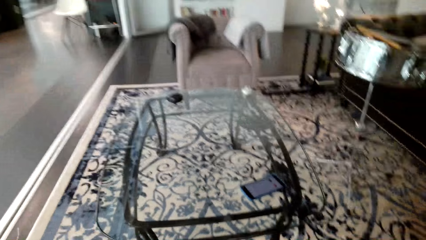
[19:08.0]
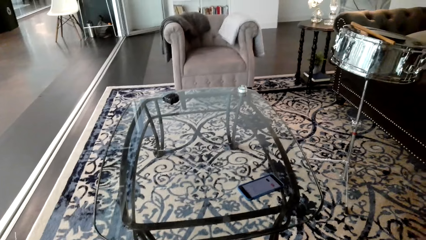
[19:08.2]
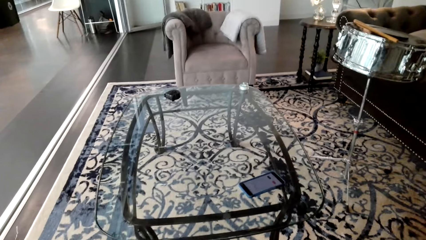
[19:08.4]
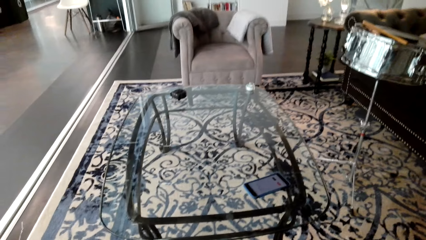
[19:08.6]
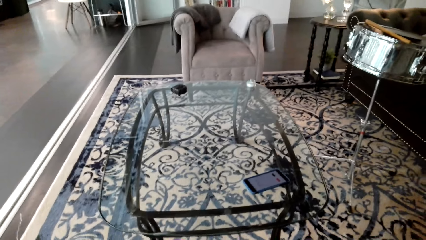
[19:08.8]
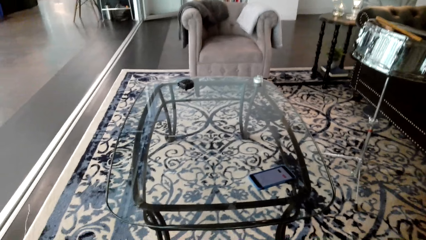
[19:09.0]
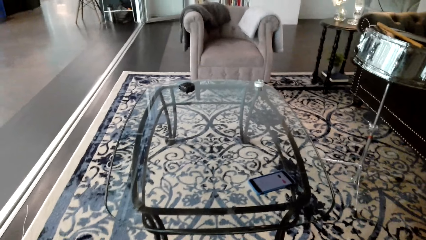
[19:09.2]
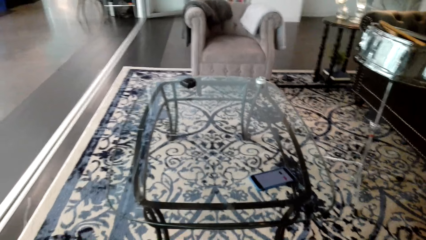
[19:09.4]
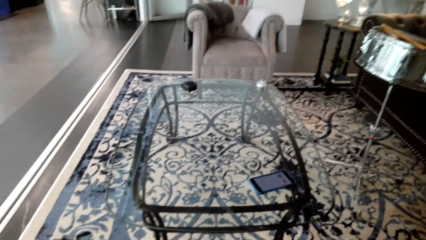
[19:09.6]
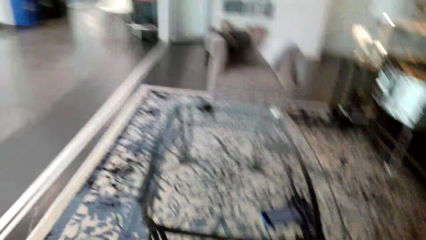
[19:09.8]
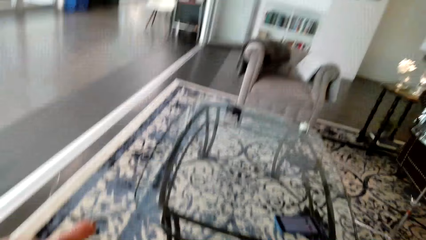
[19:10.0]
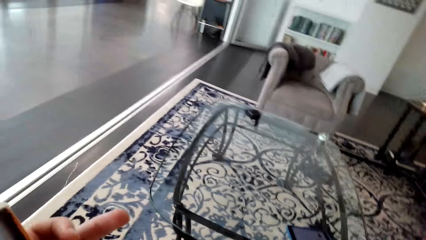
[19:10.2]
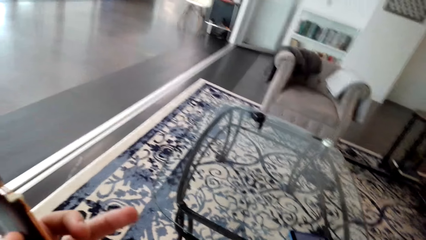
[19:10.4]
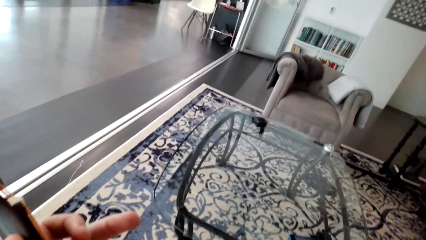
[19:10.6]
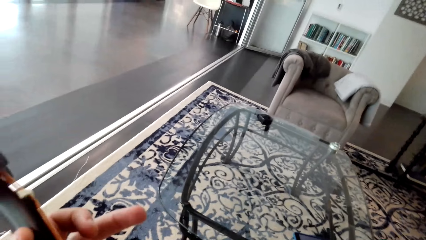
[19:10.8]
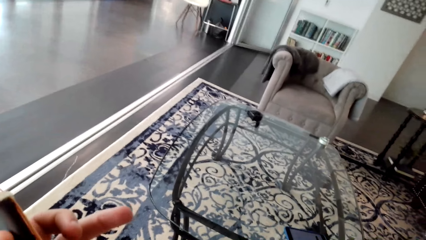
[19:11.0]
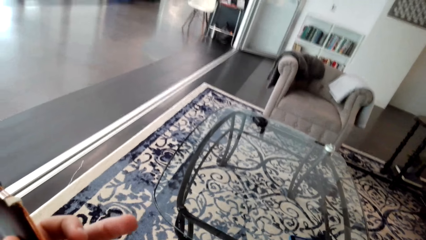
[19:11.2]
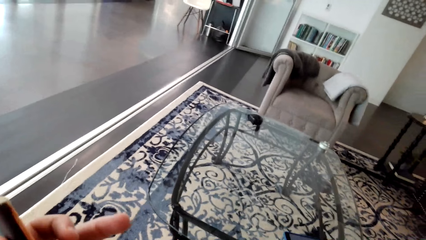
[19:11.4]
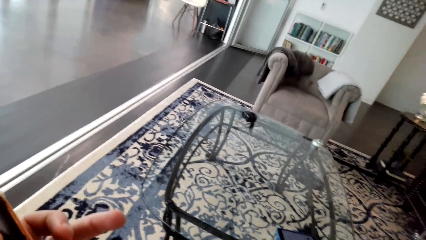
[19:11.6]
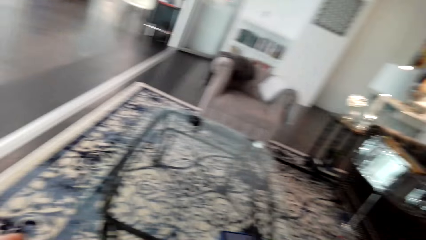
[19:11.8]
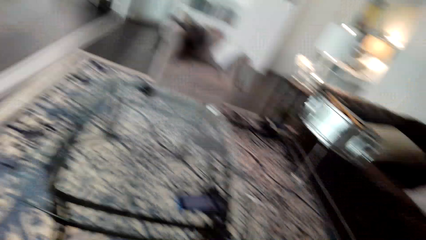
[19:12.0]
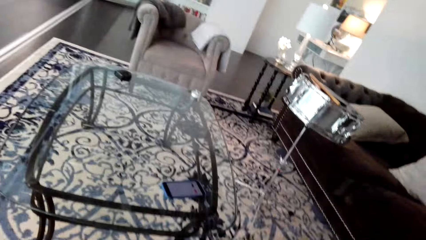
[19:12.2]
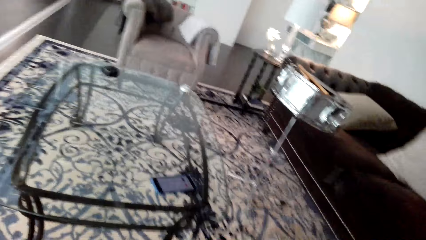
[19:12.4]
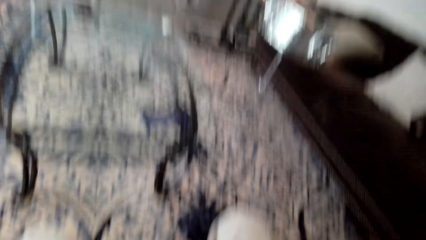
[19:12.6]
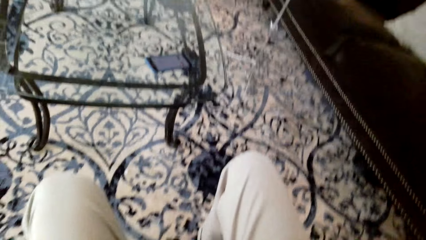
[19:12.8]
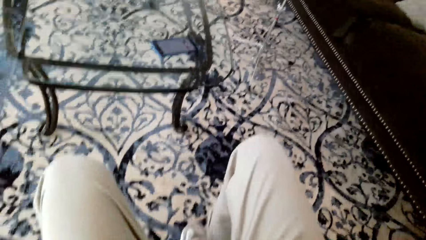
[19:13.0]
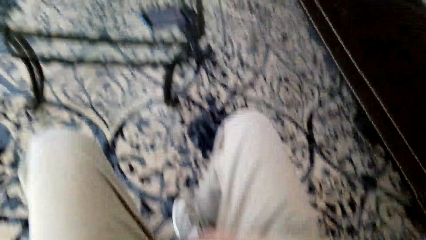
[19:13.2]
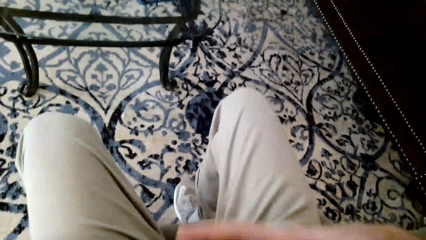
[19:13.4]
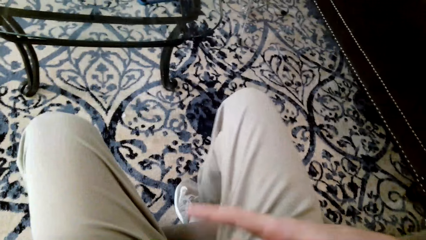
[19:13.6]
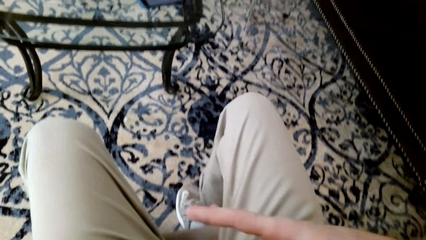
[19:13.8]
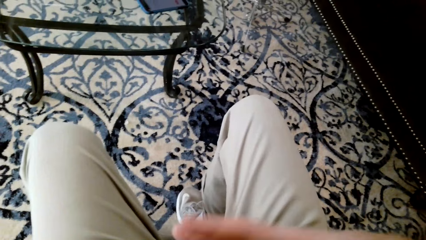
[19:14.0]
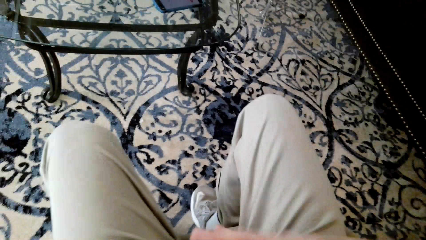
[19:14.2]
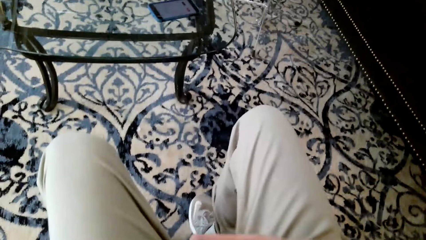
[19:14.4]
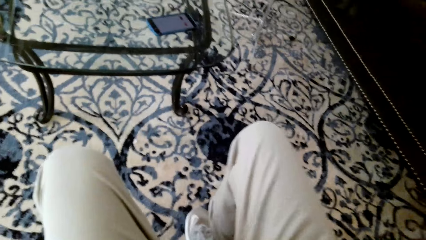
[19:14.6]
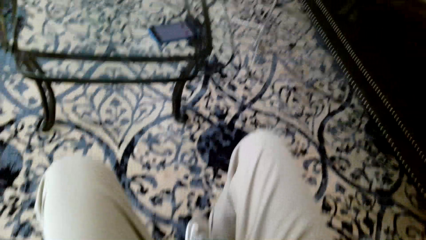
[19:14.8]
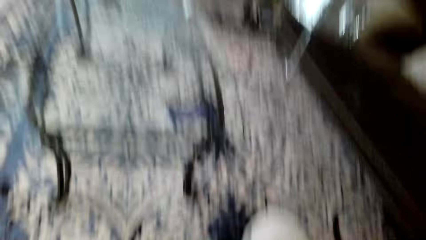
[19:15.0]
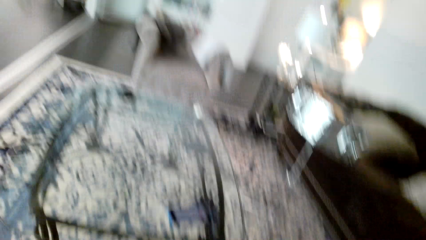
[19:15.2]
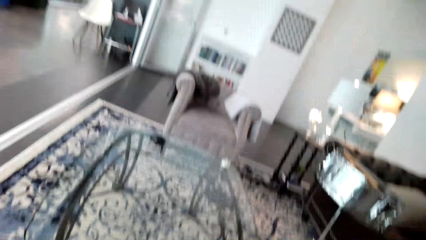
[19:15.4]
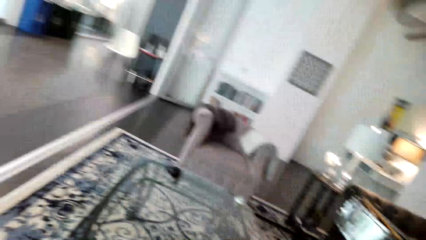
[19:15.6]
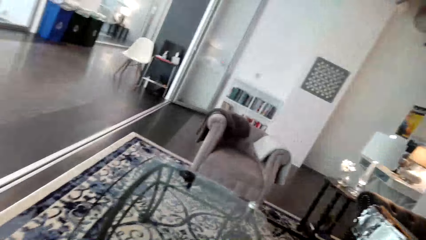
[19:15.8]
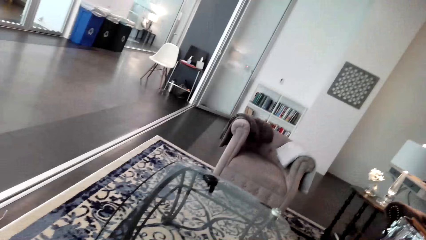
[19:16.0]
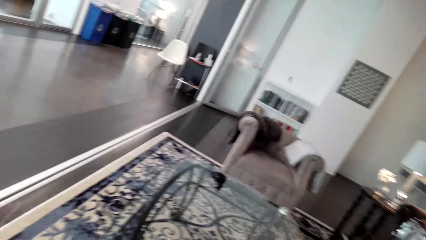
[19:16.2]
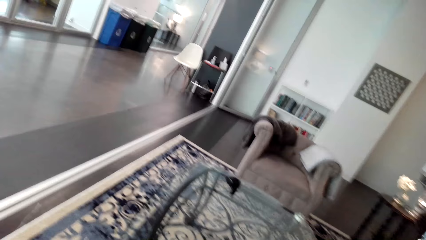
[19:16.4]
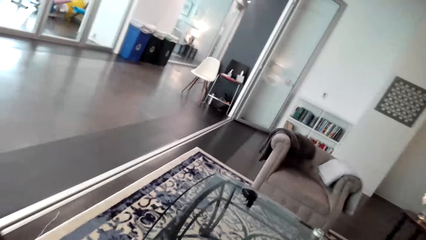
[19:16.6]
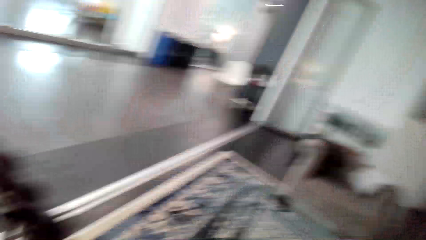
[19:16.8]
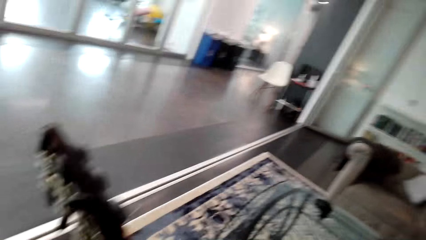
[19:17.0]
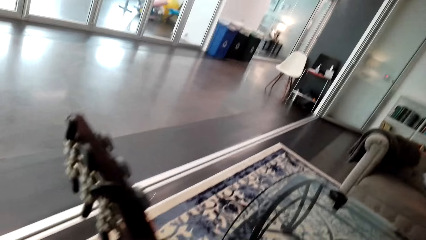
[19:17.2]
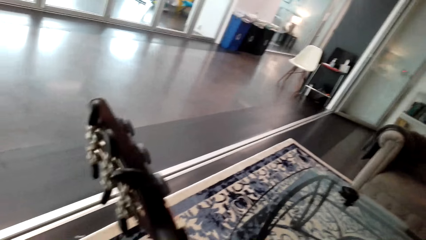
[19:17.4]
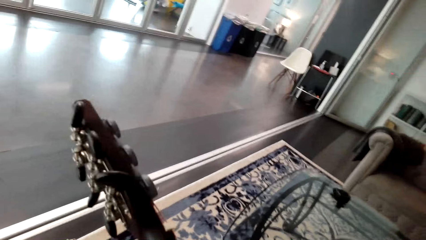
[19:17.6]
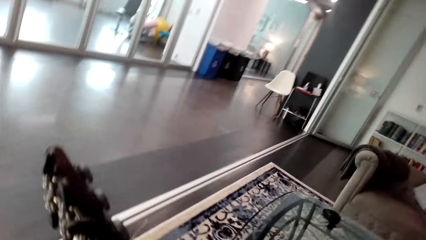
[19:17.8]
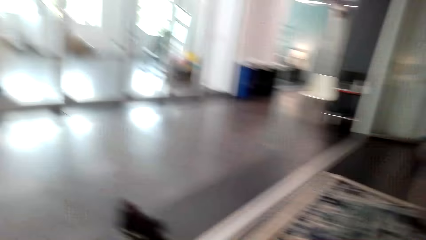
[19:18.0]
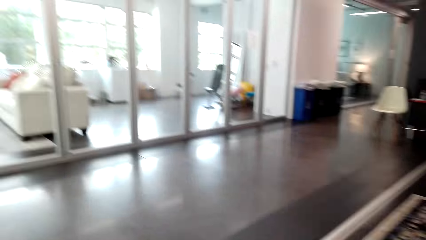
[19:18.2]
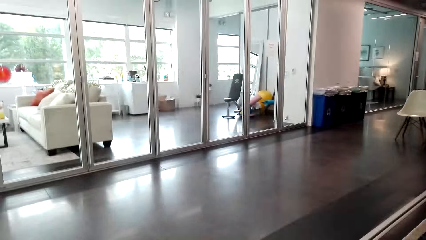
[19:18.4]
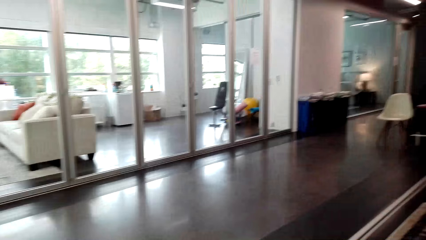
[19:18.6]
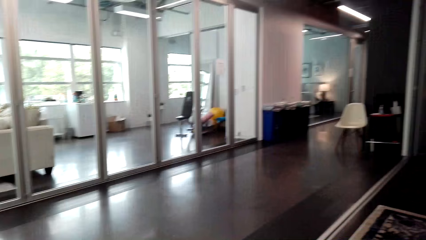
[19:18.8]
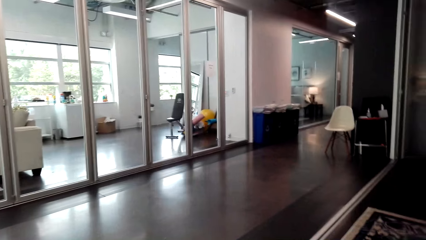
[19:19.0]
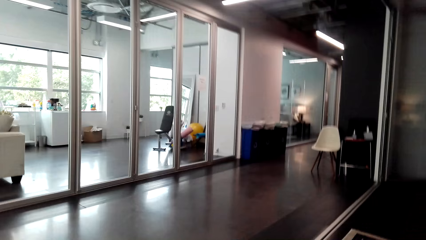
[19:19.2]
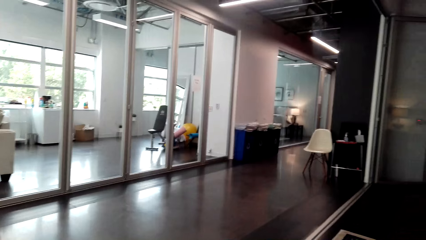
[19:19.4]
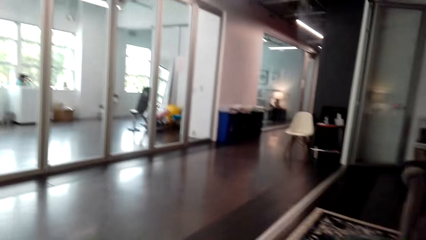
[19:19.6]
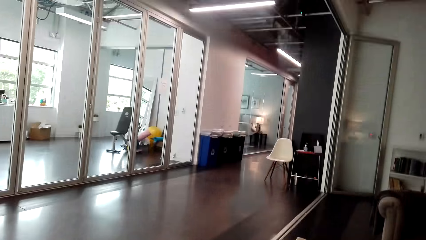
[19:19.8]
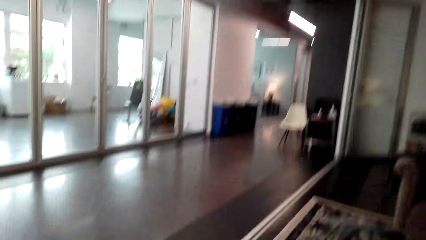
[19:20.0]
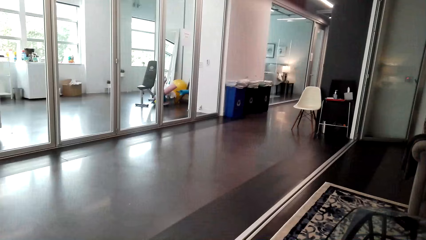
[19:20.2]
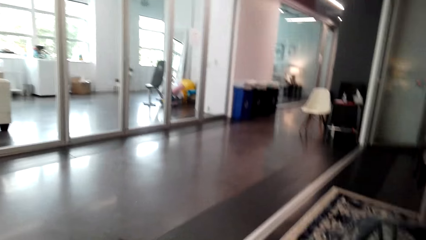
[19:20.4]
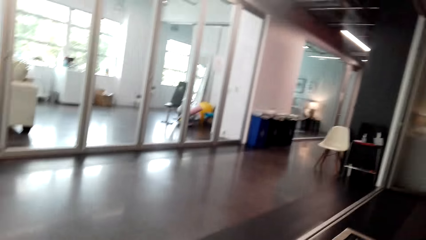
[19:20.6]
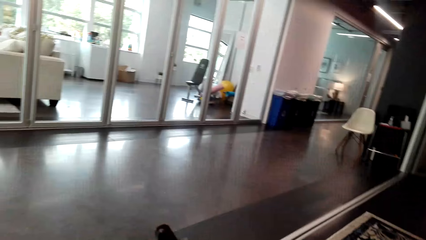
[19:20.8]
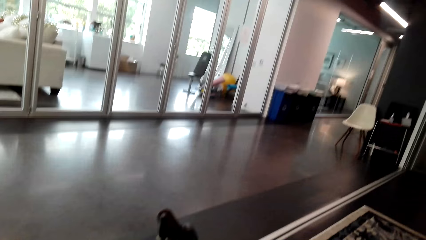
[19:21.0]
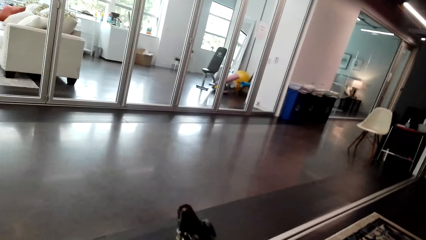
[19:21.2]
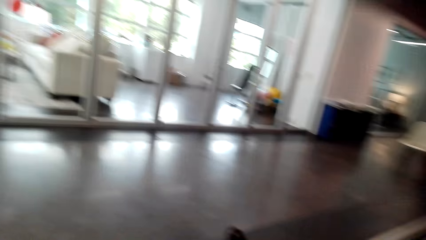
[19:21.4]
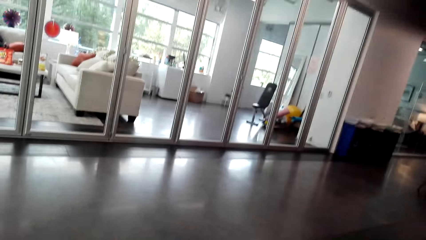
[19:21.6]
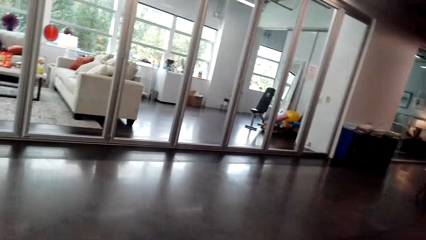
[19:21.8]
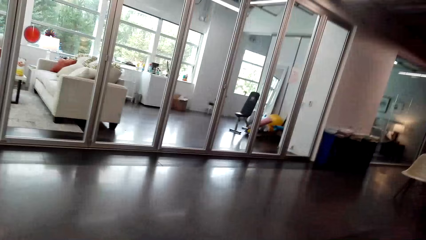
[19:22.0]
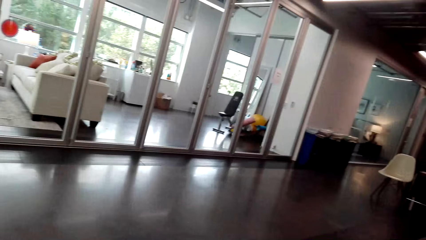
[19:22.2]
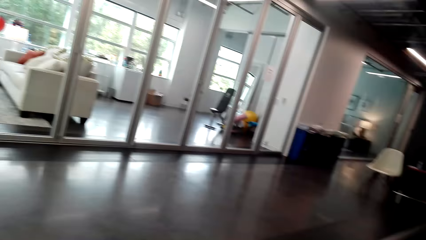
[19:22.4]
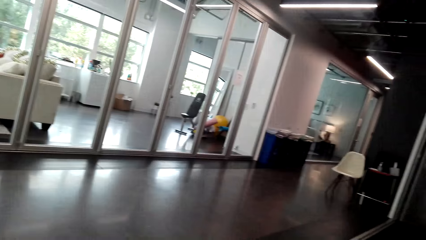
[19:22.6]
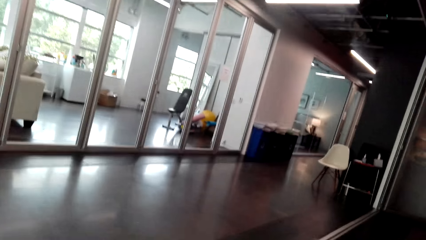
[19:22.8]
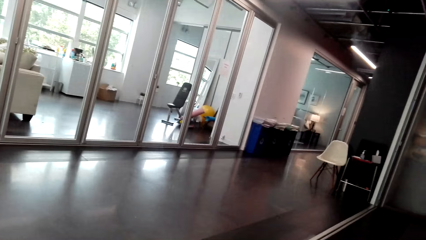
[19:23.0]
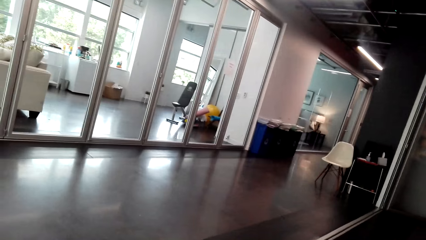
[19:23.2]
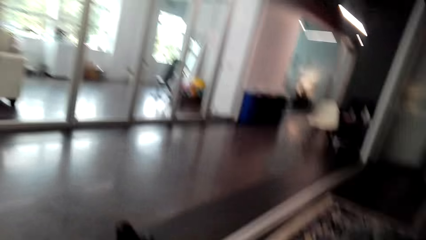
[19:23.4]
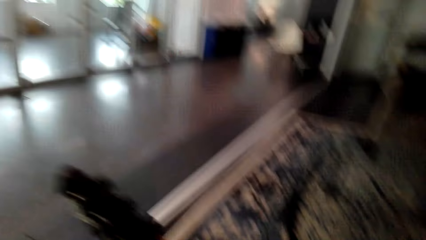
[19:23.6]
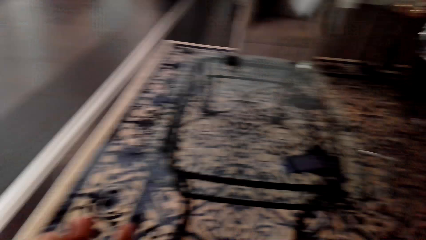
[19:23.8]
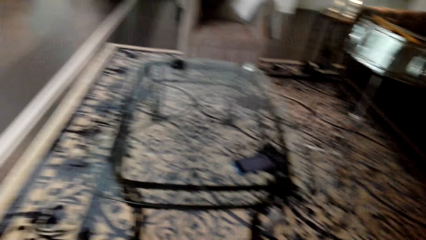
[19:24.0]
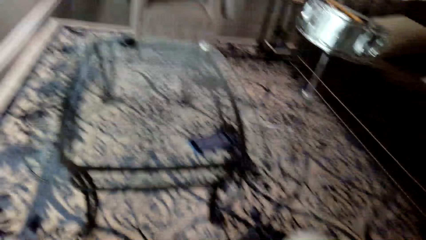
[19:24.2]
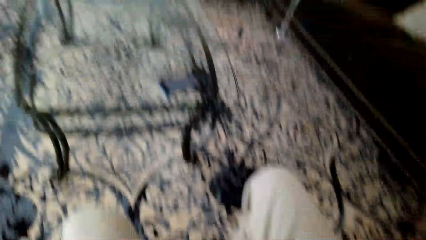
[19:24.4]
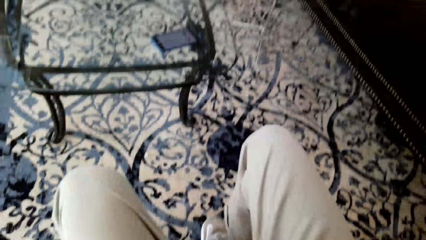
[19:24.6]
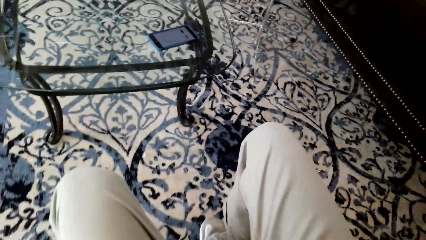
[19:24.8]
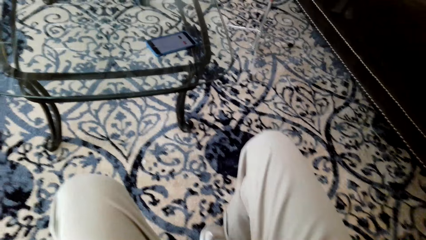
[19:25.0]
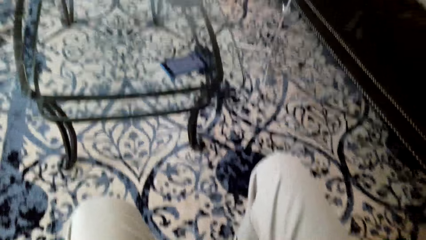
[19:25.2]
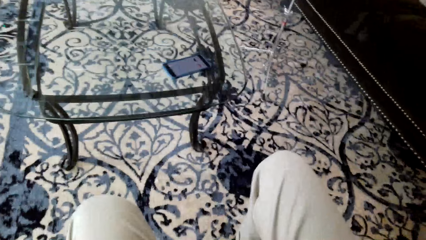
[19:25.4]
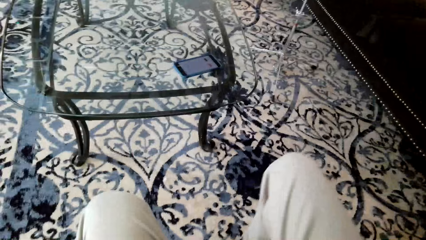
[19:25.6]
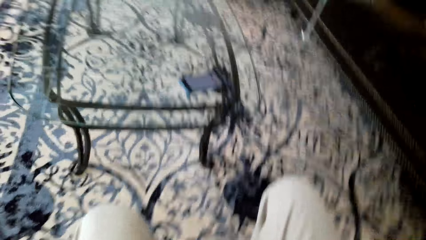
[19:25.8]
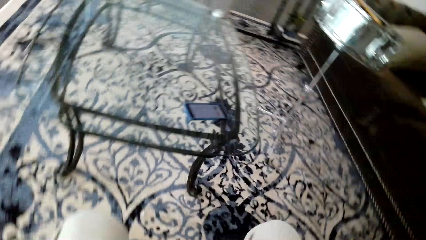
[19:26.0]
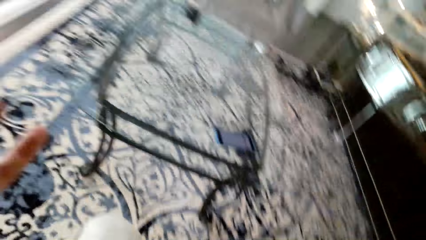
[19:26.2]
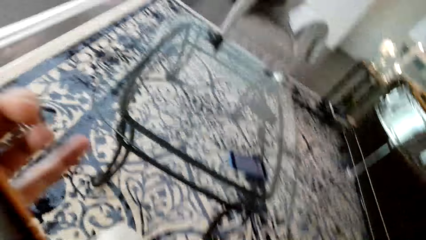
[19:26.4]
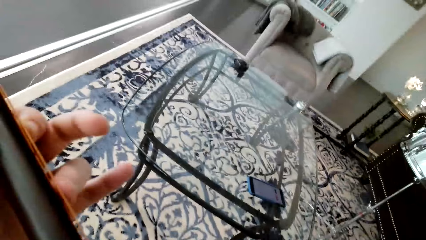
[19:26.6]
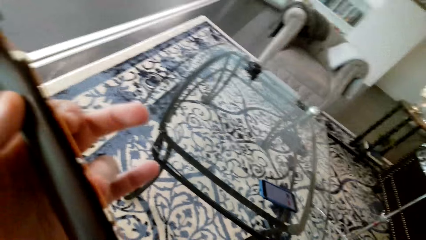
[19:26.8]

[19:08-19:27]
The camera wearer shakes their head rhythmically. They look around the room.
